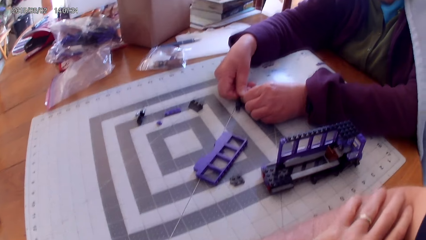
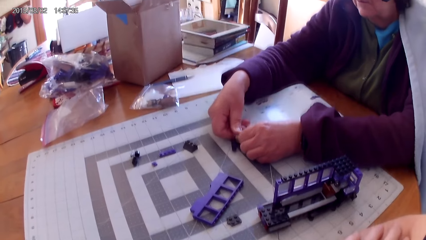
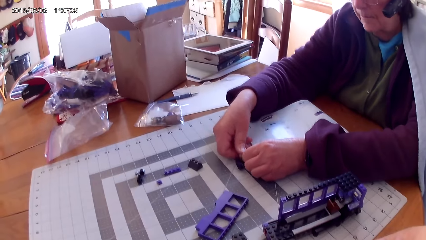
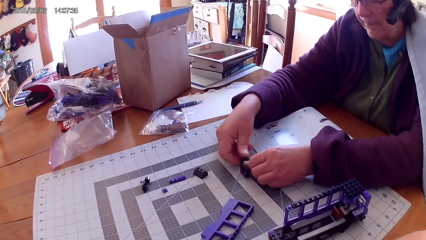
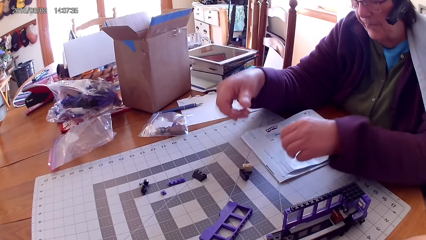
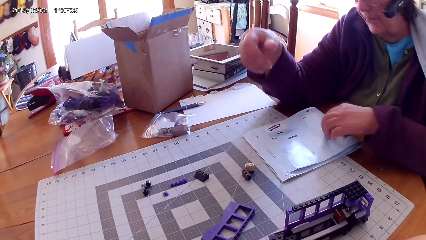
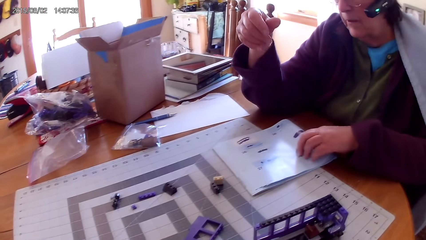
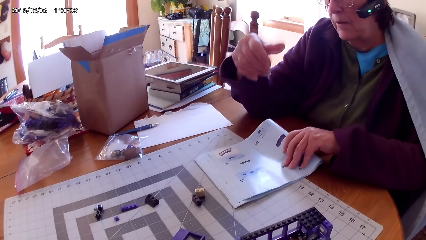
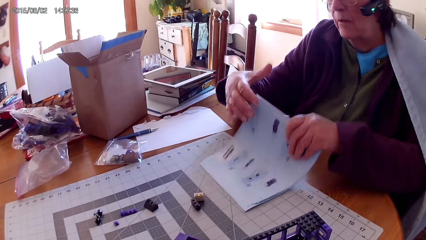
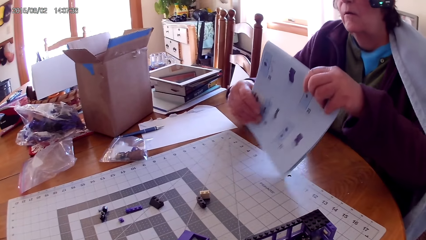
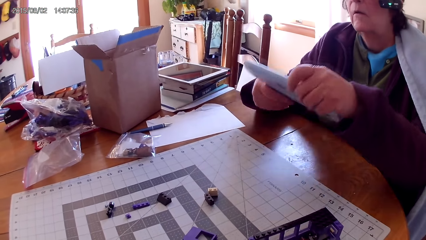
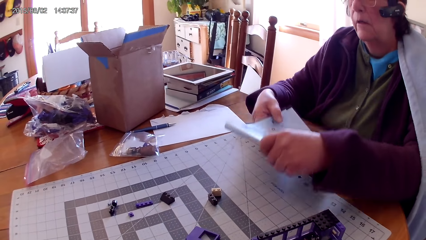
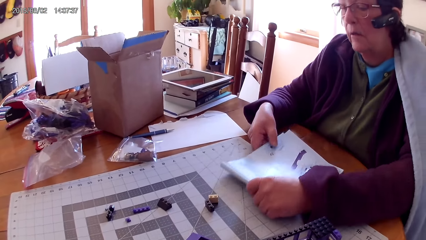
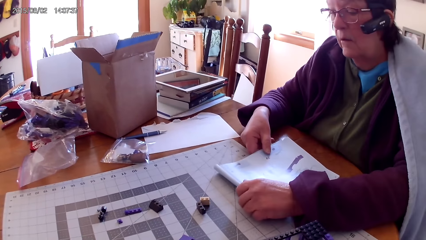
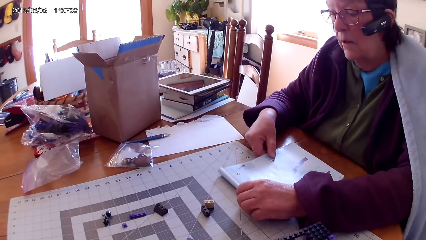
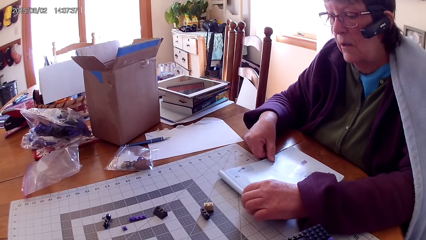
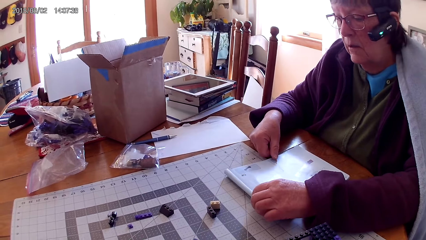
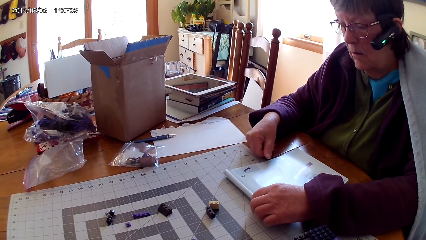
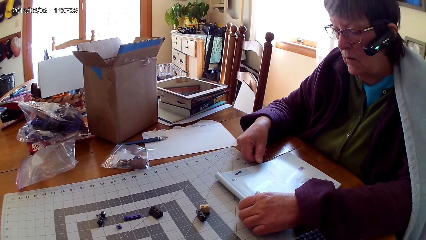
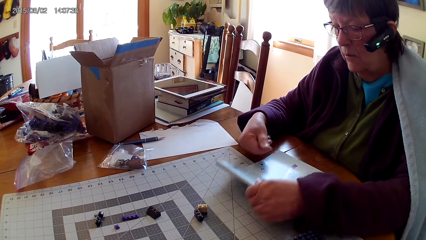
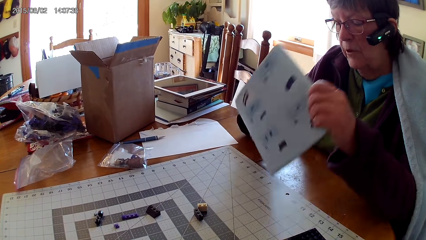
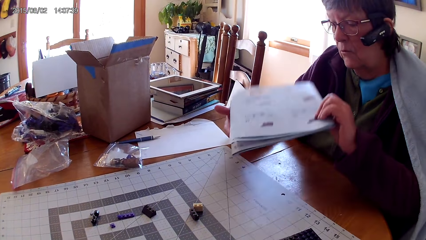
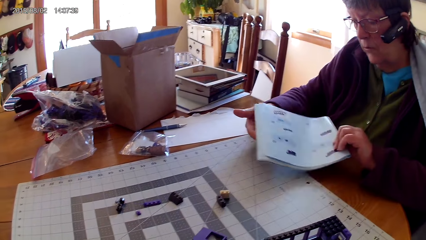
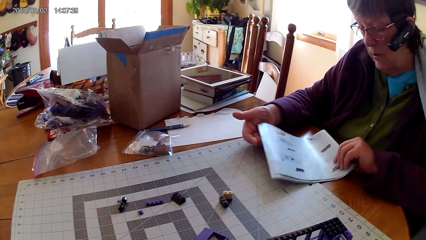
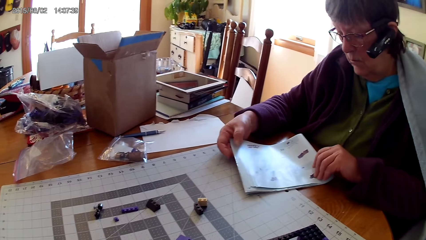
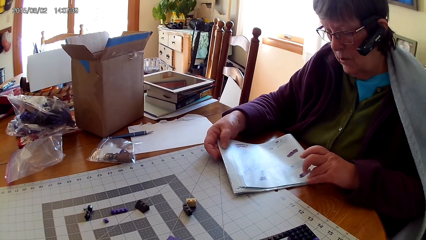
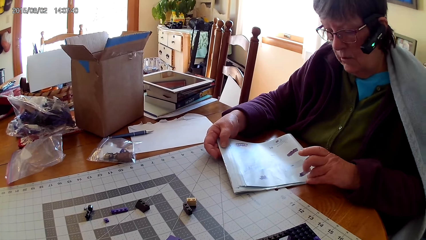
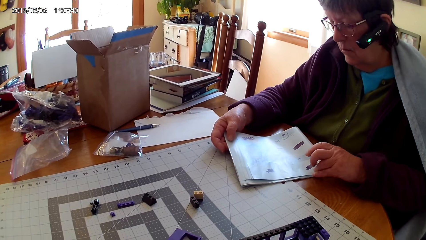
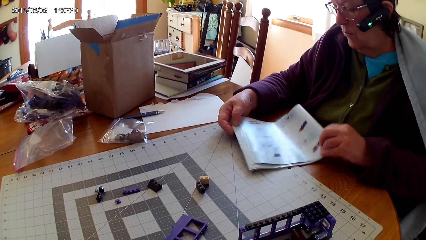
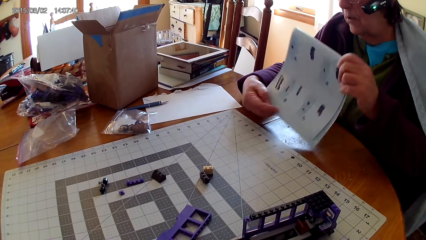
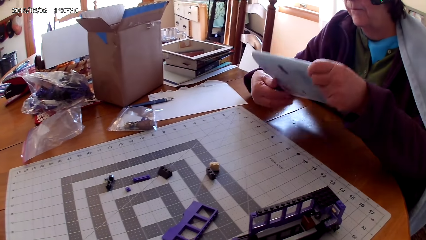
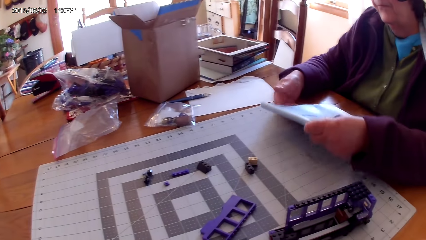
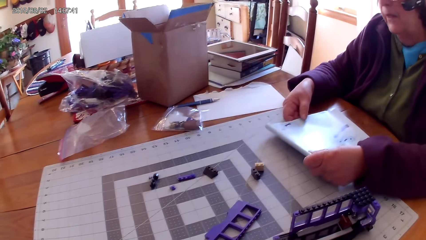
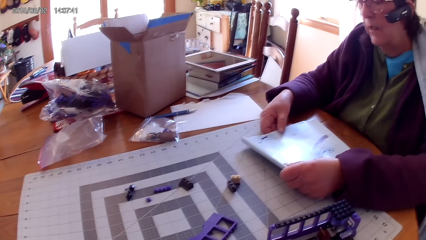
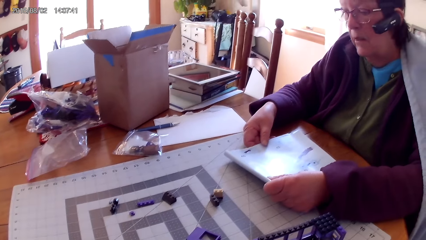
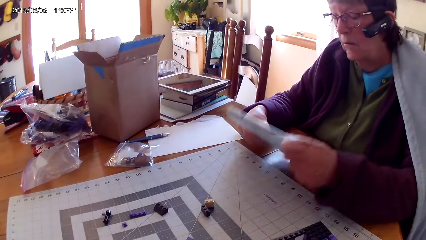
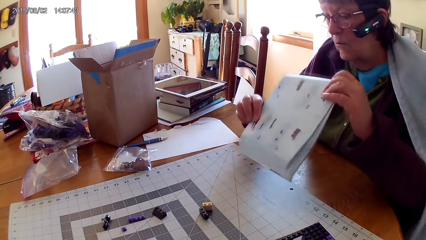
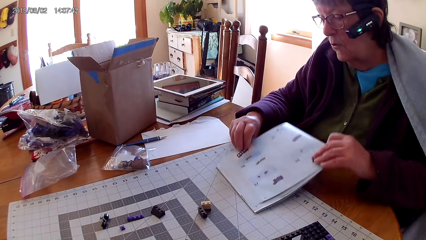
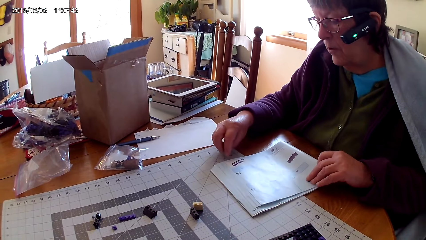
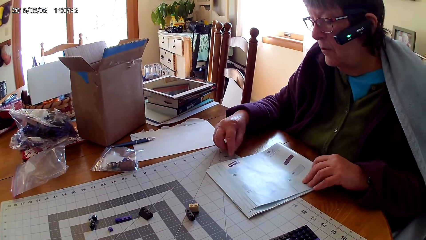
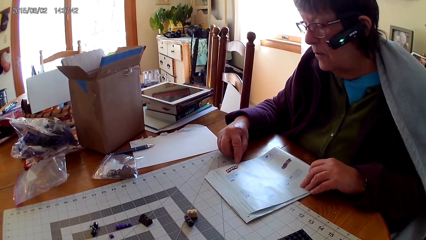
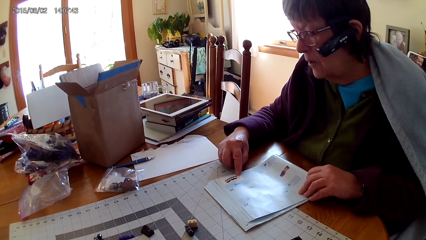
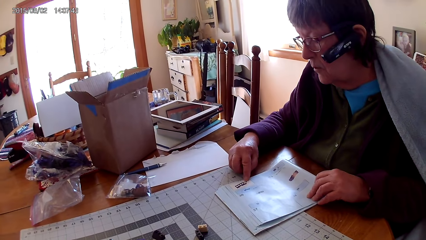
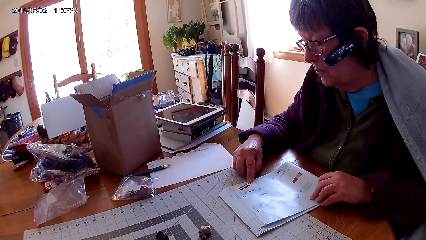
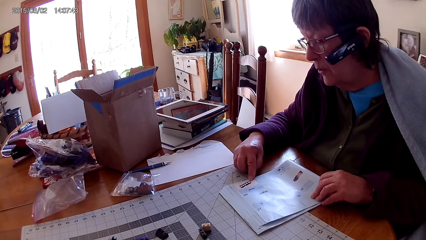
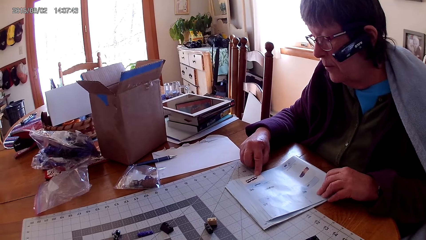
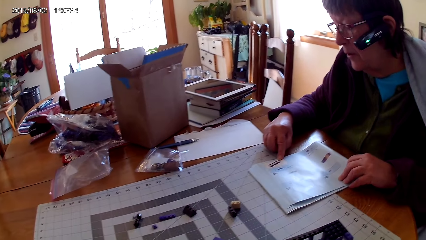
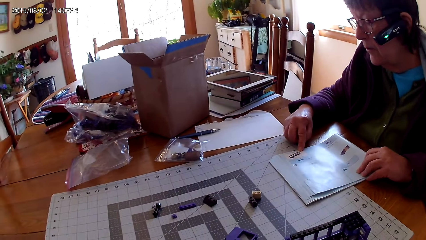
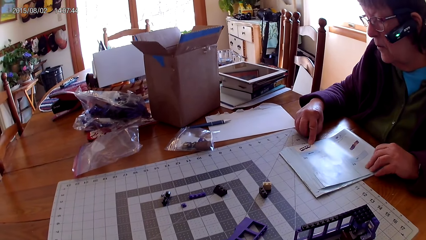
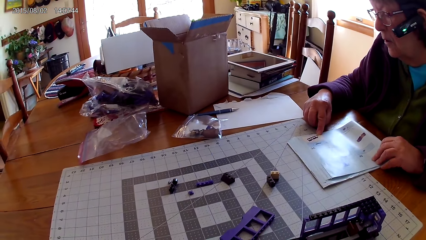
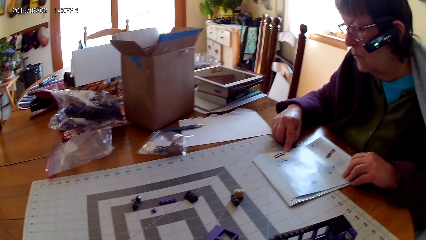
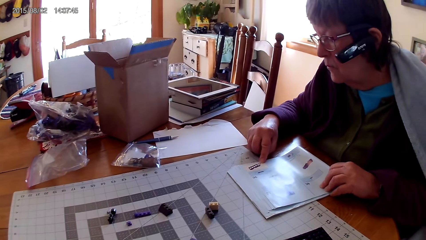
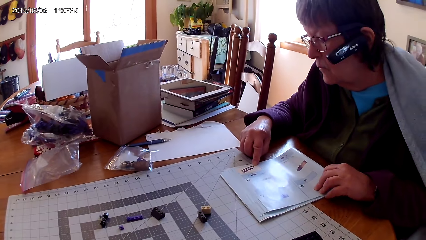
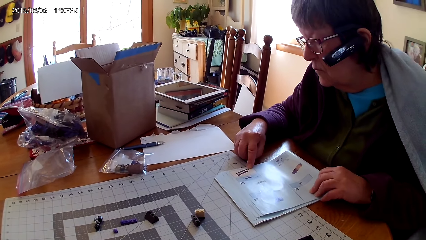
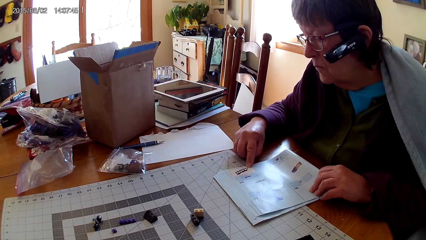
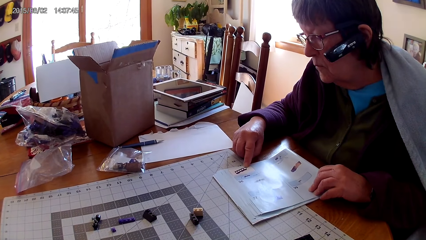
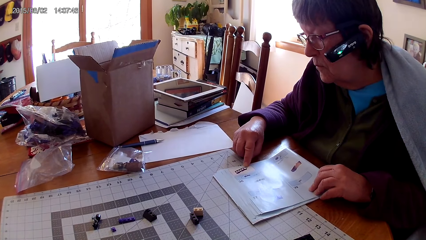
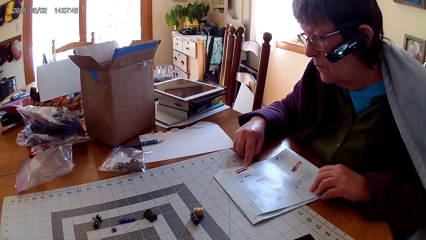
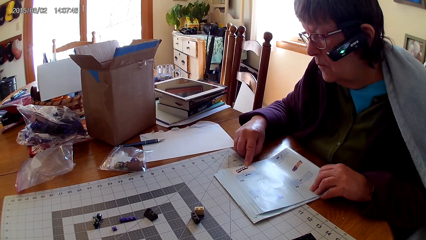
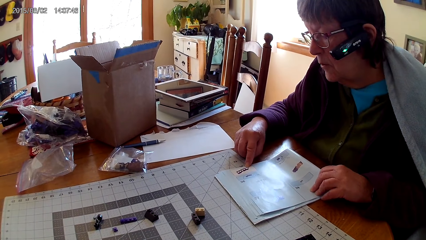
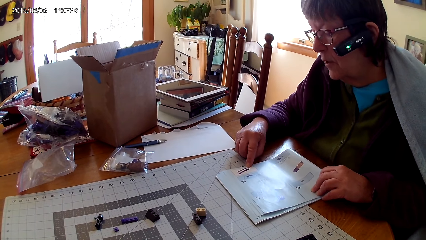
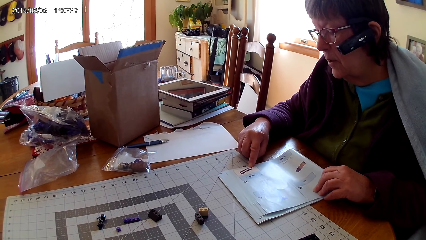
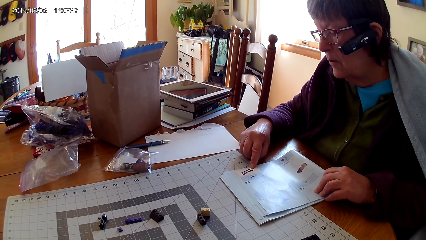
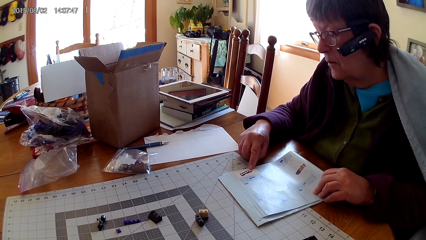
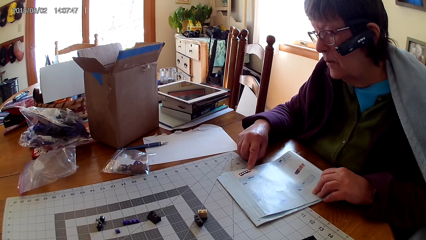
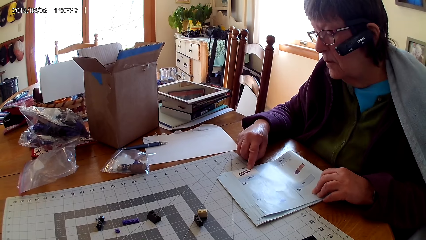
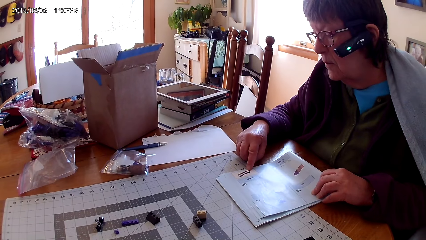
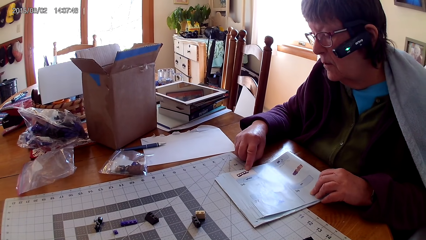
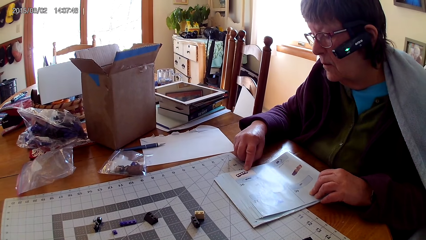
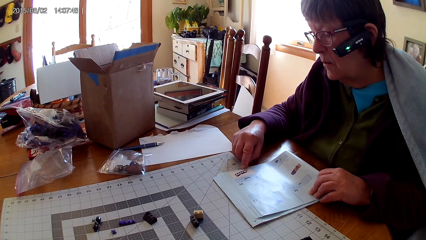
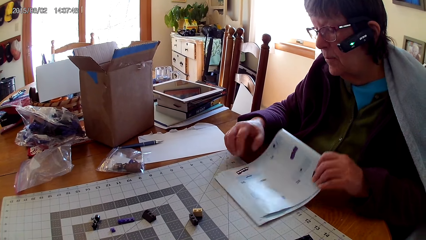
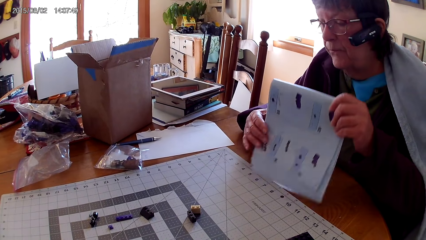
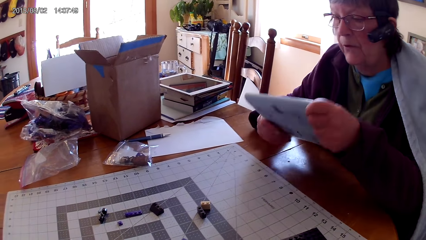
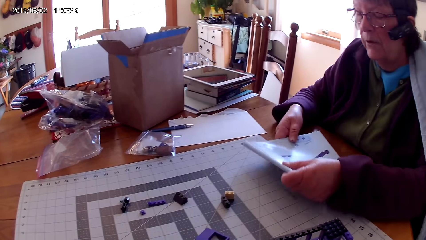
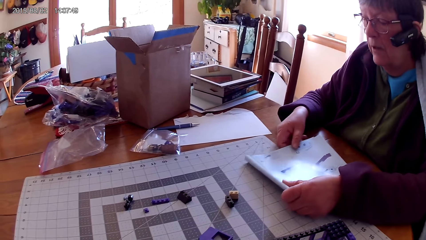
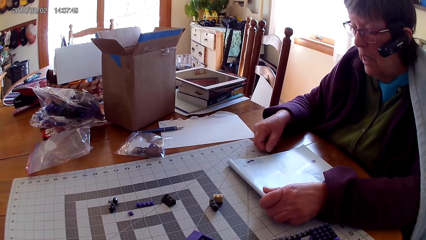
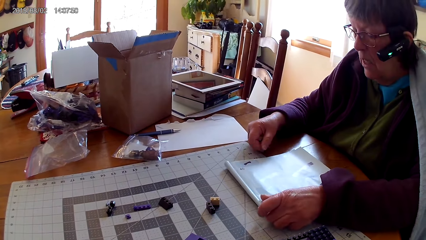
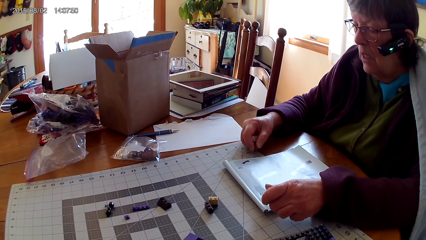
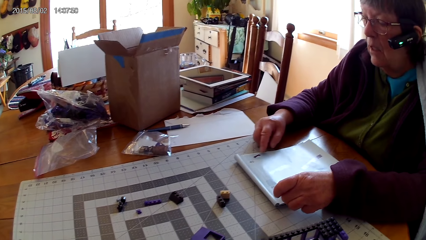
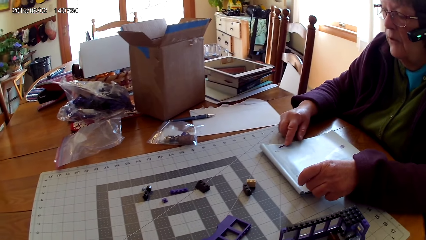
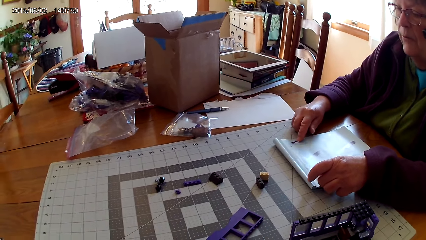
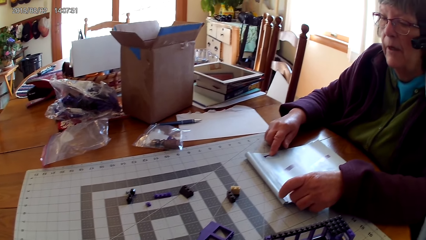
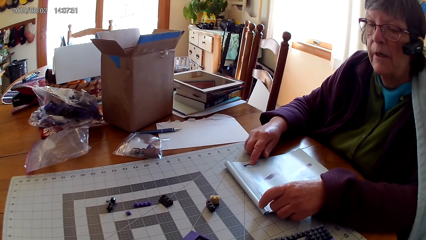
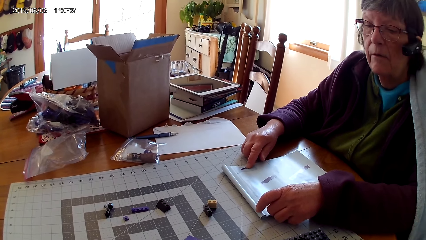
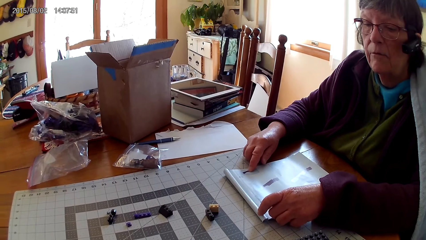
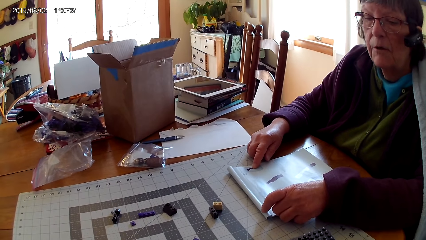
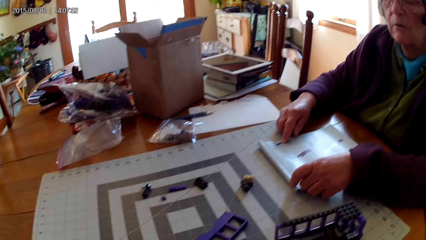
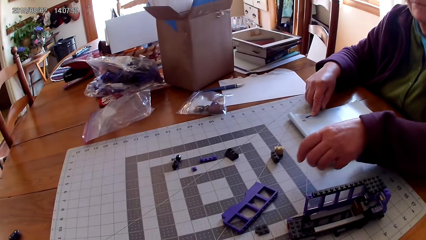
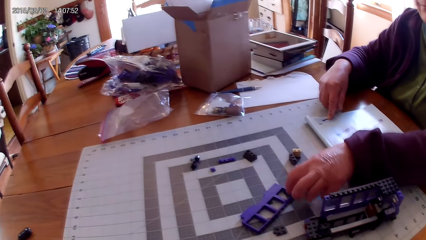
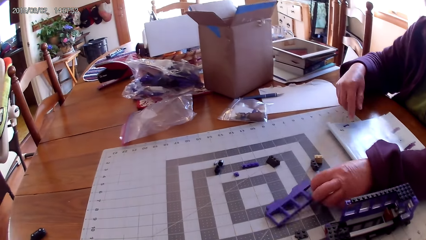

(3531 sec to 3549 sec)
A lady turns the book, lifts the book and places the lego book on the table. The lady lifts the book and places the lego book on the table. The lady points at a drawing on the book and reads the lego book. The lady turns the book, places the lego book on the table and points at a drawing on the book.
